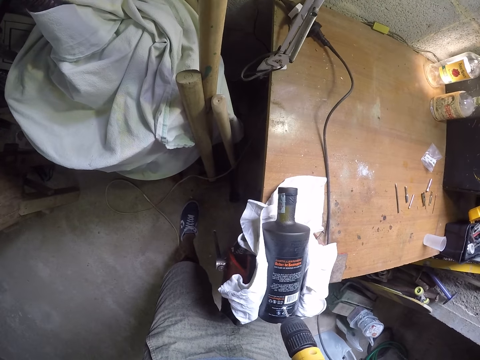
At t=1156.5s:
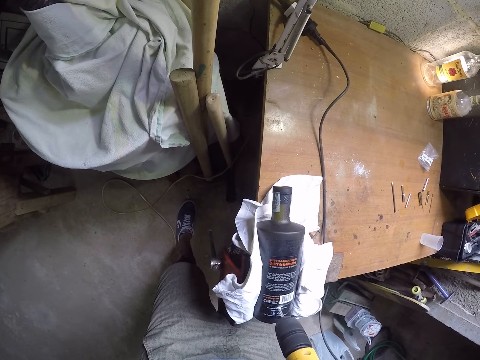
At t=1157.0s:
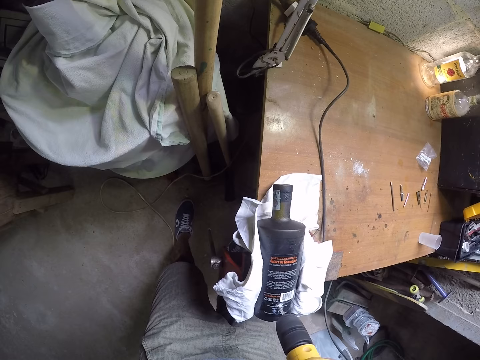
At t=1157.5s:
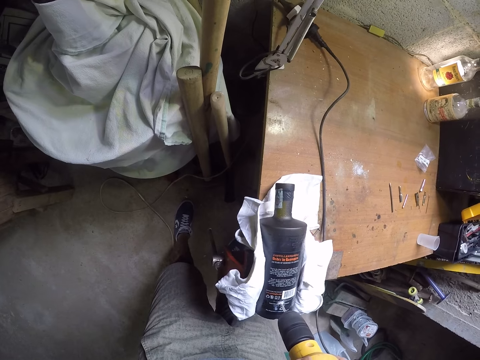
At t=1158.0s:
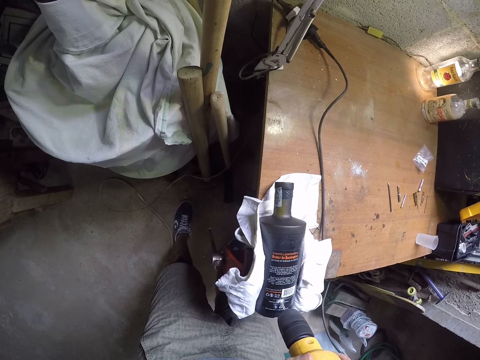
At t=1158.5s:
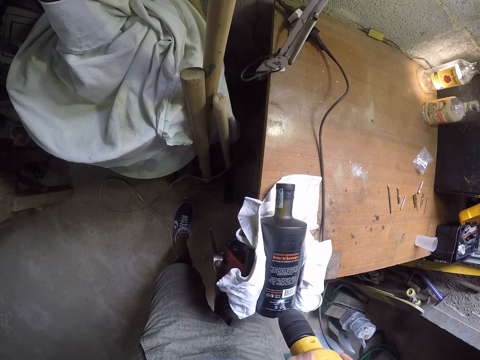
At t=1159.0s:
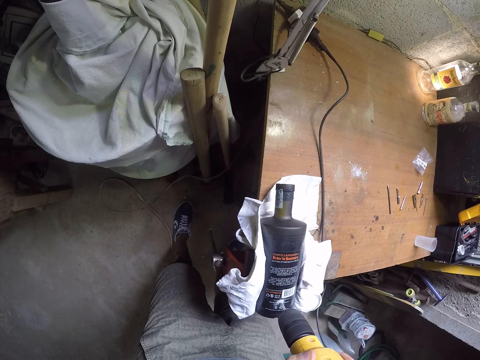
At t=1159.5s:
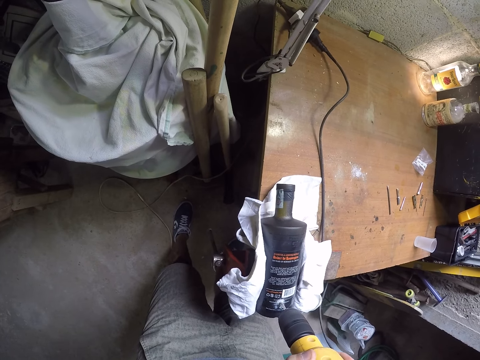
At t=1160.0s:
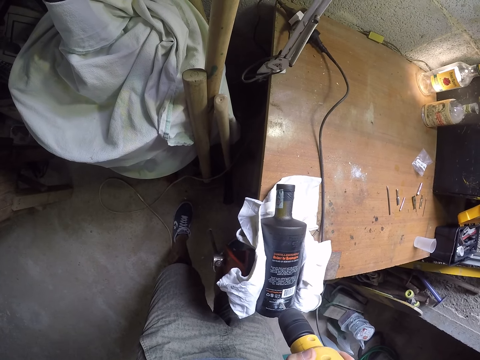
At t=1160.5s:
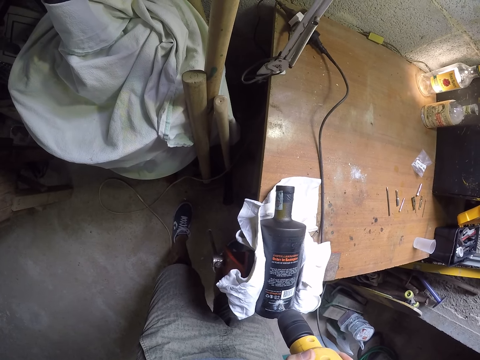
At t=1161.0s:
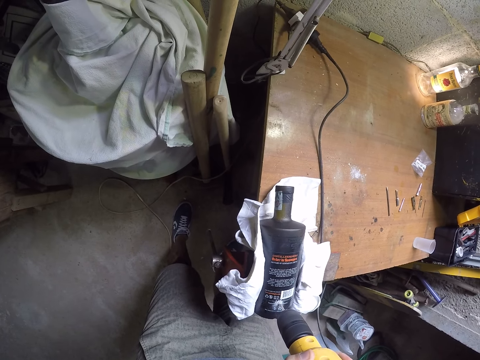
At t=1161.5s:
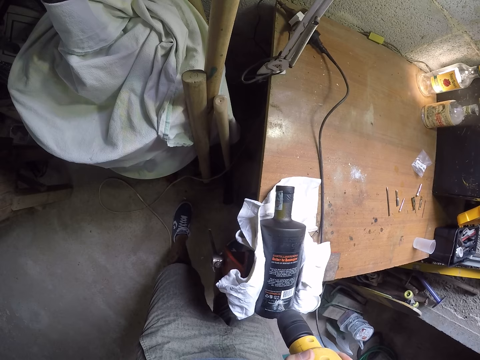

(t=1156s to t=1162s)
The camera wearer drills the glass.

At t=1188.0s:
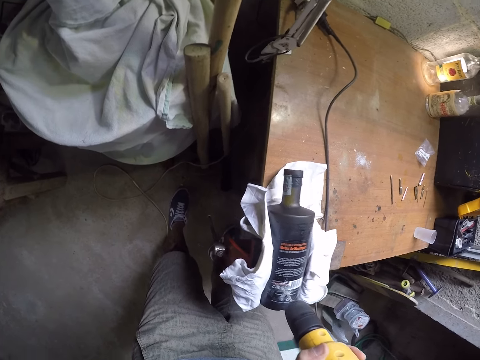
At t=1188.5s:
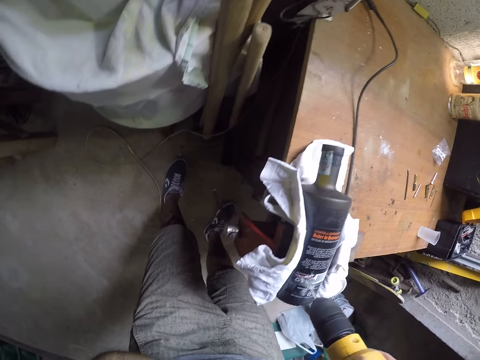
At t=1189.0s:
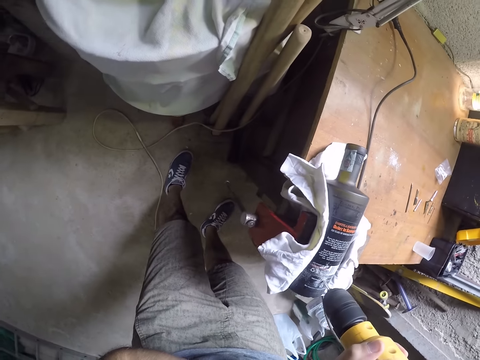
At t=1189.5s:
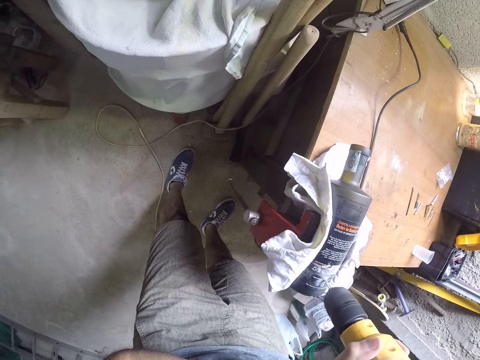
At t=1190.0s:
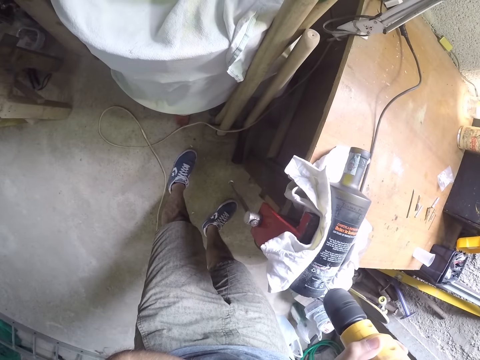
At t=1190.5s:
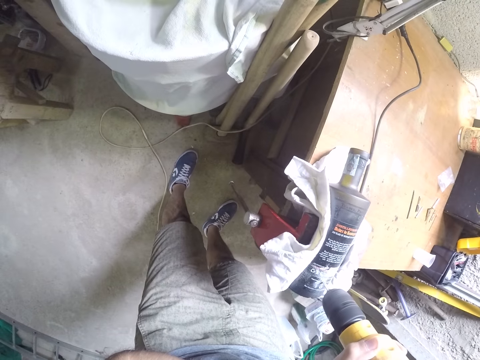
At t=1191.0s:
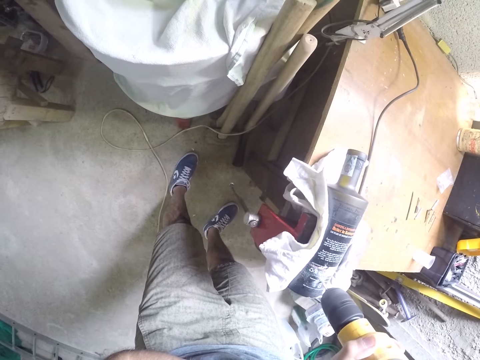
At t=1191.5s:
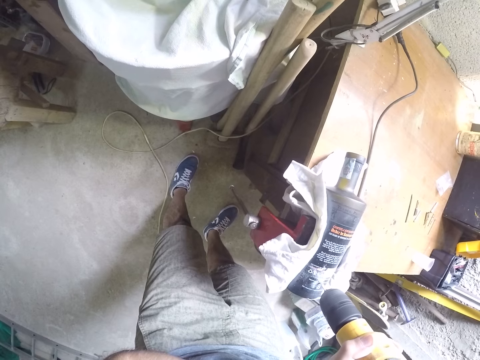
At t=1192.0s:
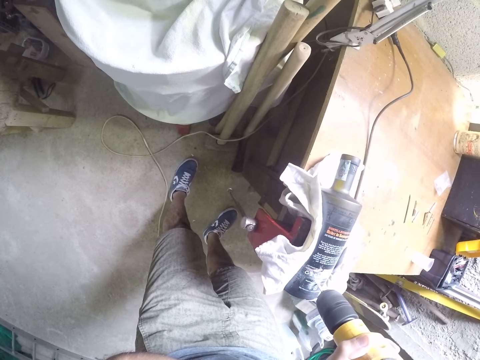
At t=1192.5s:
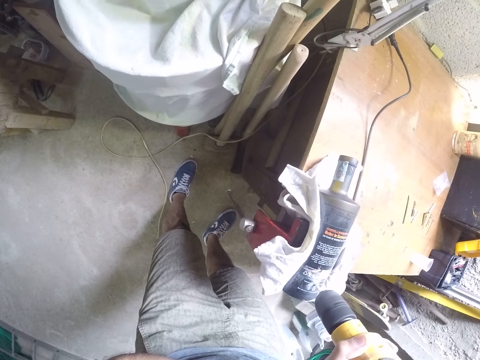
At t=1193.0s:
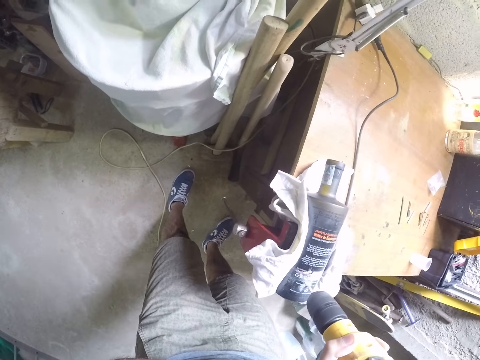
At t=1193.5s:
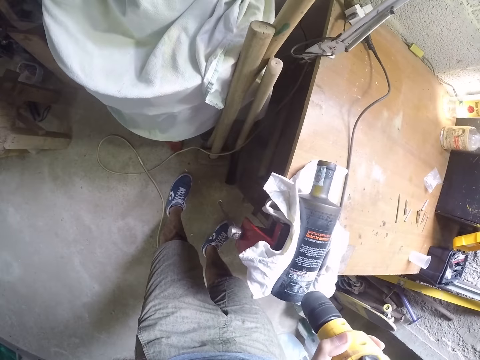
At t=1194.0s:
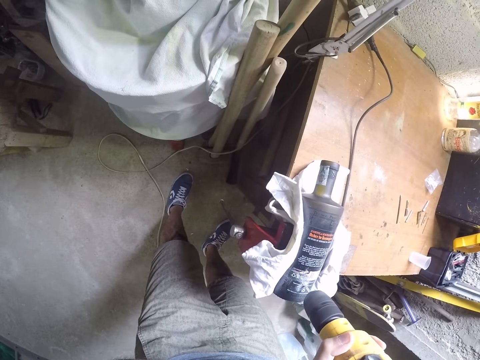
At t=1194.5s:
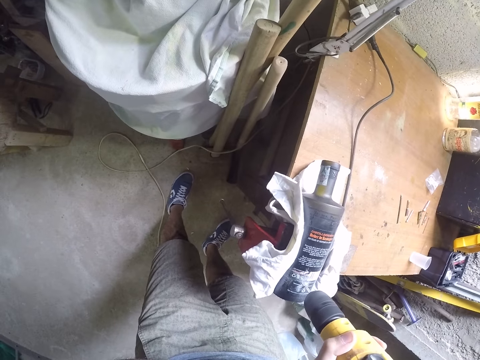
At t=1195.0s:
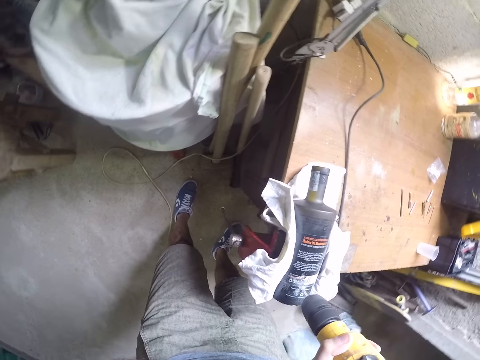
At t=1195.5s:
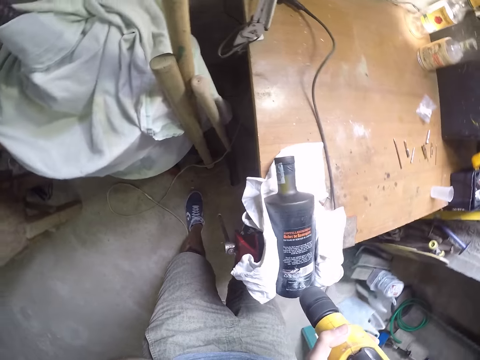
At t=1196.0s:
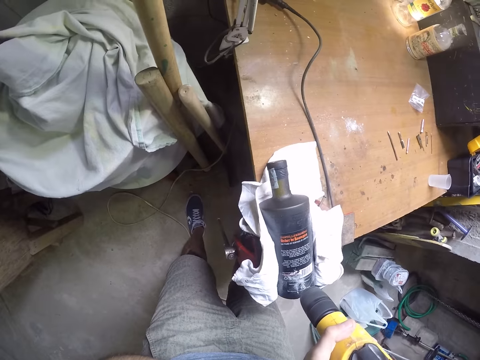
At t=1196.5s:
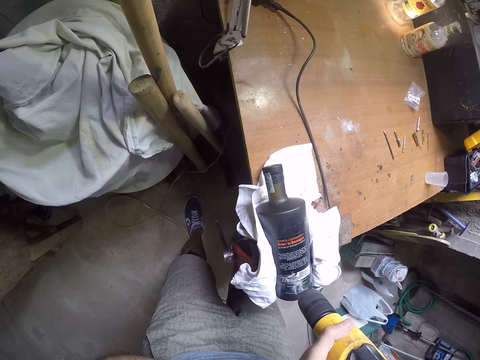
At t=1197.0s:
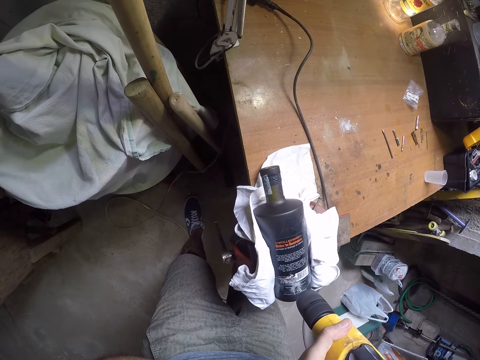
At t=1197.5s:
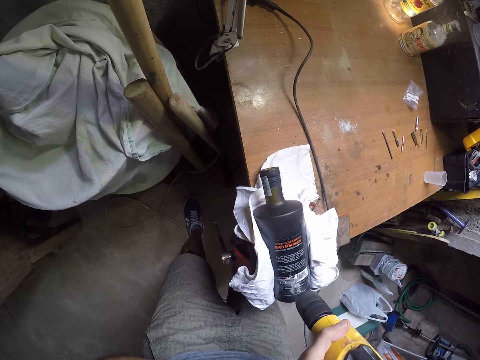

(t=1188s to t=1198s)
The camera wearer drills.

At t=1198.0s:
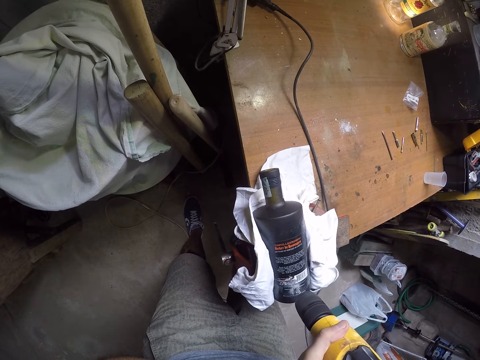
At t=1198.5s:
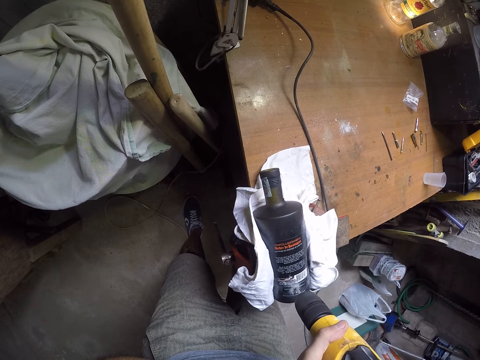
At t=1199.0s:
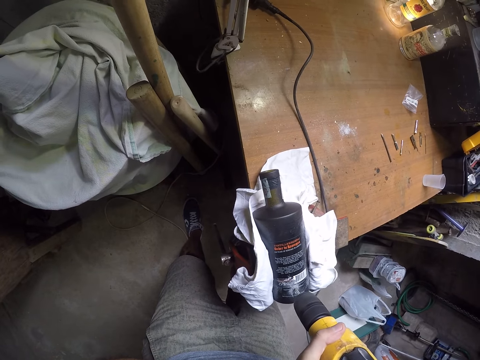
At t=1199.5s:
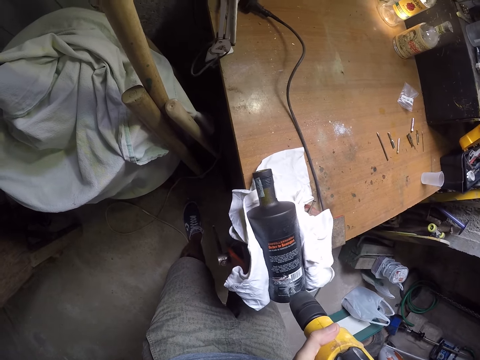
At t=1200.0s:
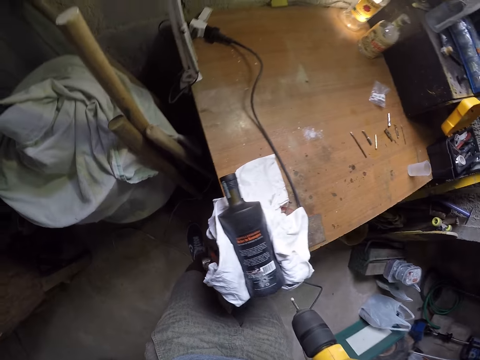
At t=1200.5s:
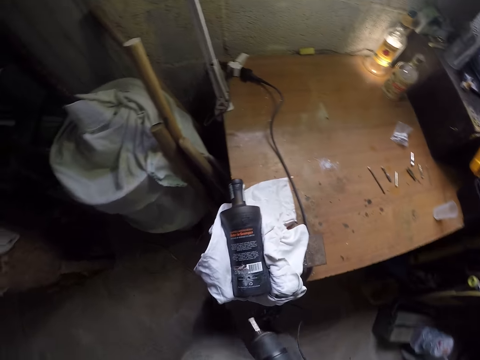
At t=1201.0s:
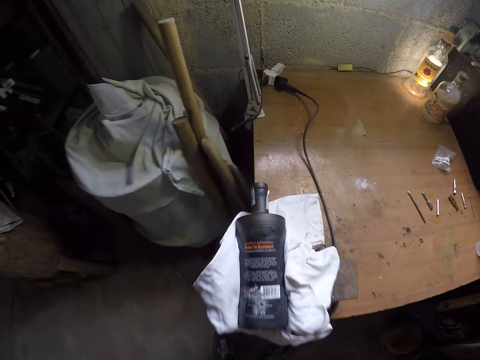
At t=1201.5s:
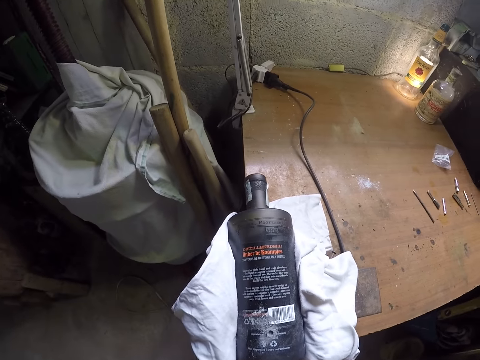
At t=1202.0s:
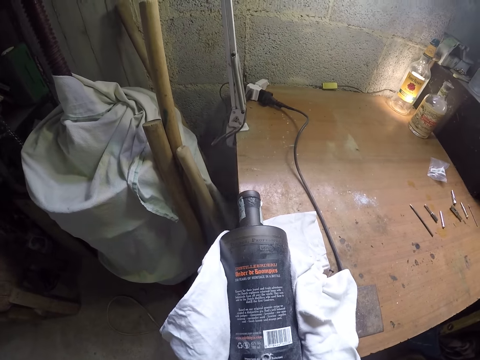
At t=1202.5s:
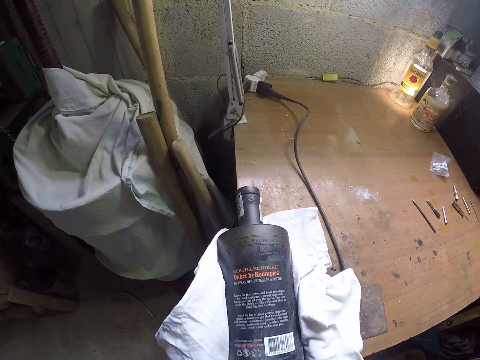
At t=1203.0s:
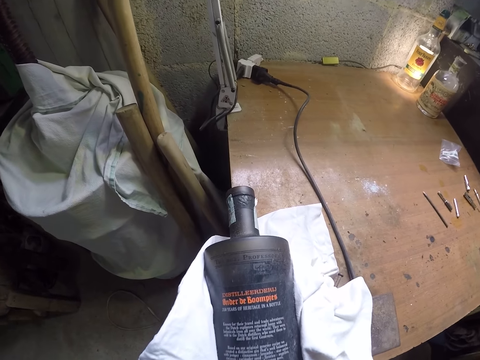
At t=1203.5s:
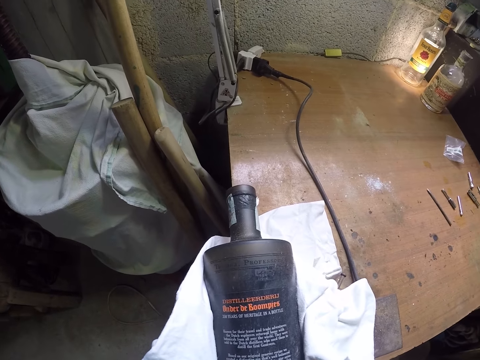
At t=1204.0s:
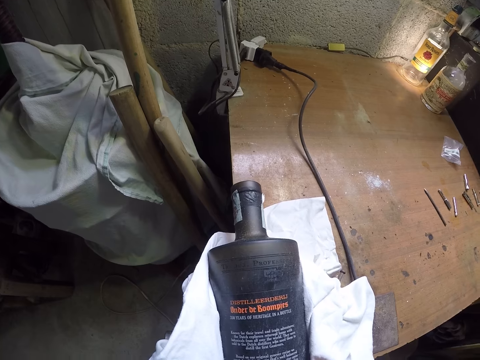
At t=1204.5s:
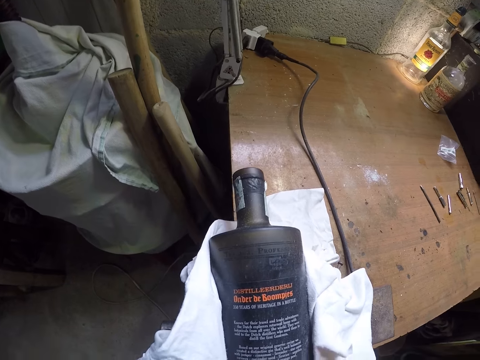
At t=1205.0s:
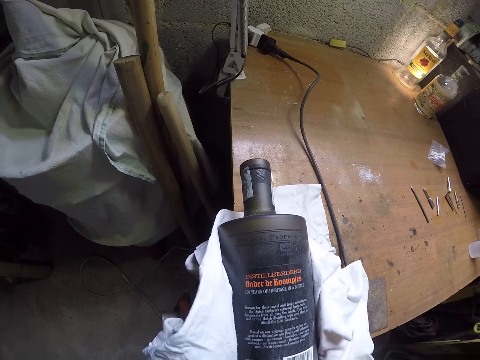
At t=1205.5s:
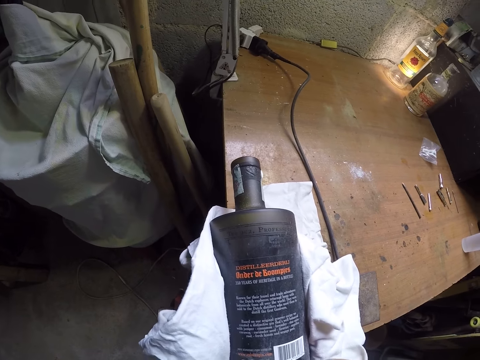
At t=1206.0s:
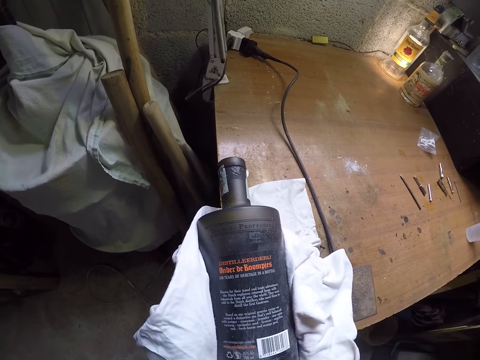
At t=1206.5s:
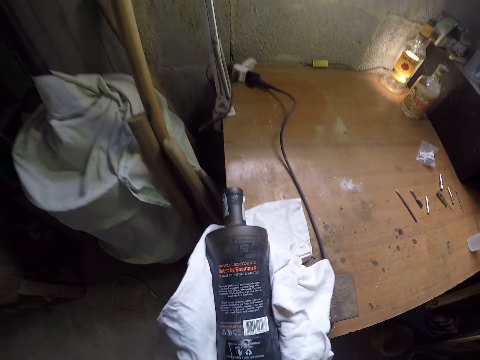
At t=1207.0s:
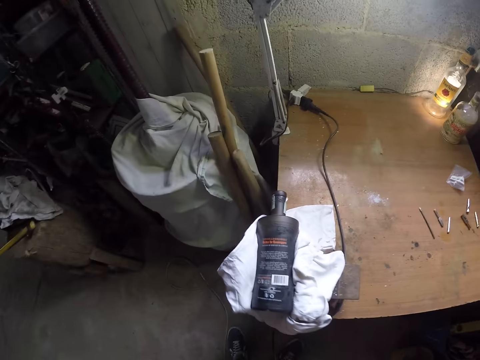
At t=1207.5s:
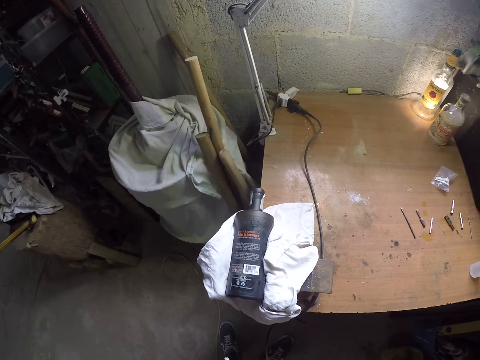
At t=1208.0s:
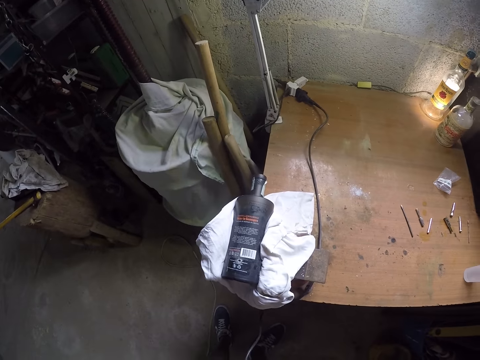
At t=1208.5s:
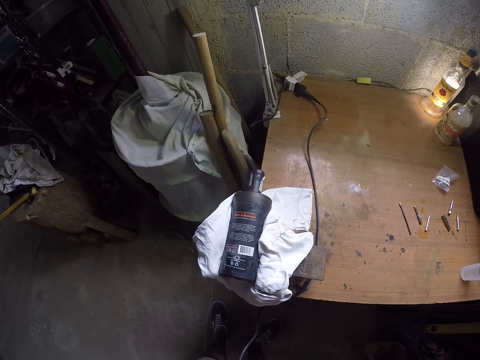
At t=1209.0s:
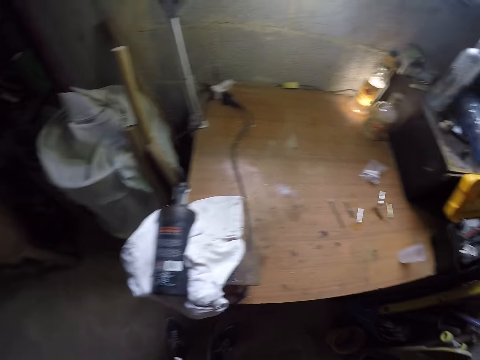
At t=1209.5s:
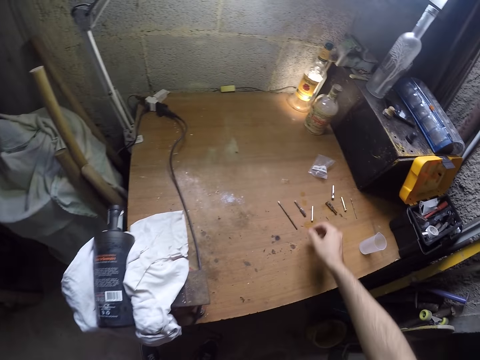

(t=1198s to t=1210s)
The camera wearer removes the bit from the hole. They clear the holes.
